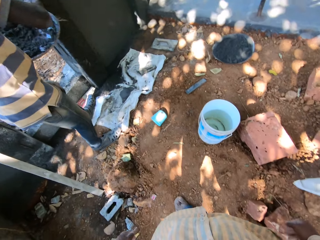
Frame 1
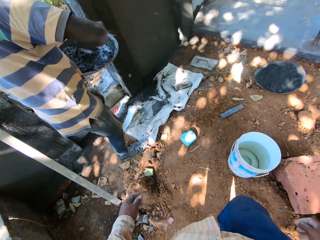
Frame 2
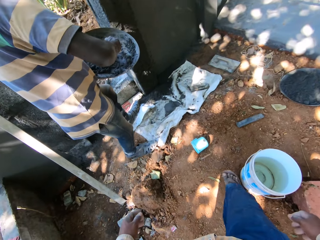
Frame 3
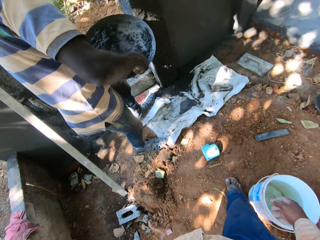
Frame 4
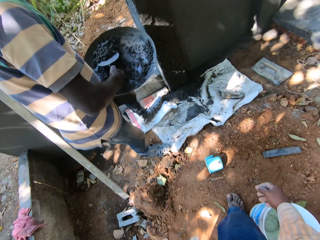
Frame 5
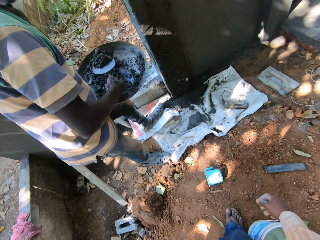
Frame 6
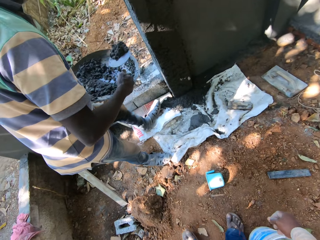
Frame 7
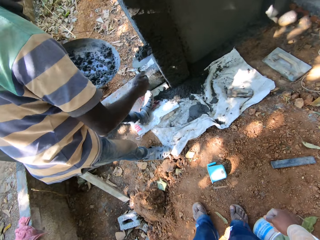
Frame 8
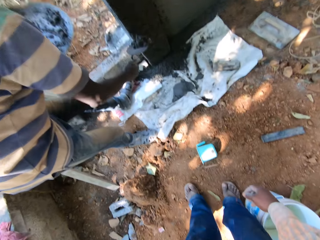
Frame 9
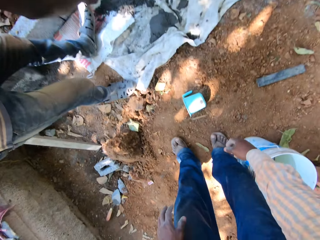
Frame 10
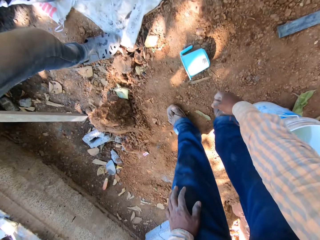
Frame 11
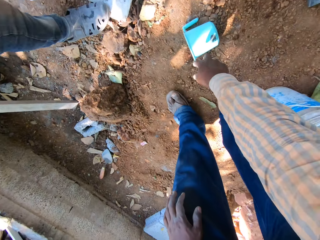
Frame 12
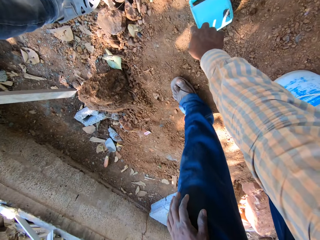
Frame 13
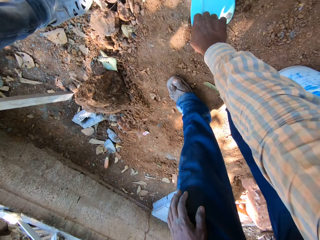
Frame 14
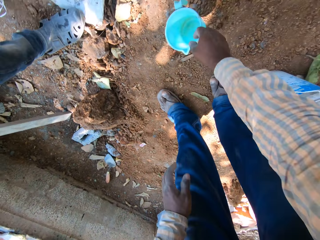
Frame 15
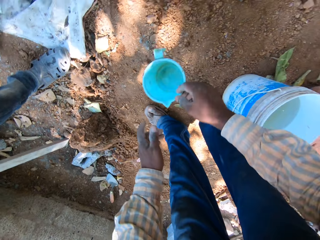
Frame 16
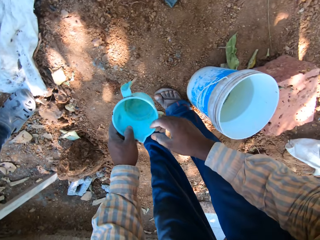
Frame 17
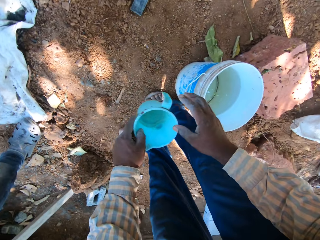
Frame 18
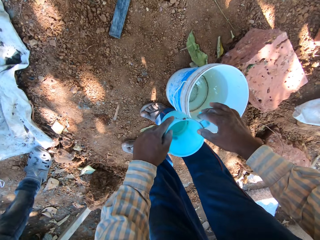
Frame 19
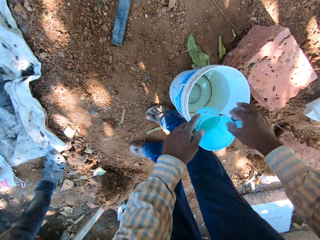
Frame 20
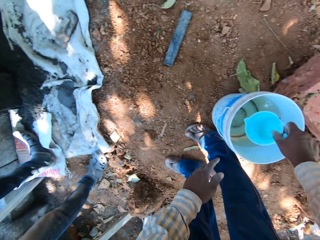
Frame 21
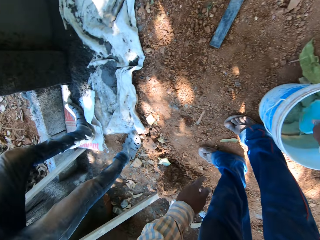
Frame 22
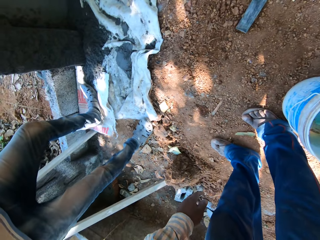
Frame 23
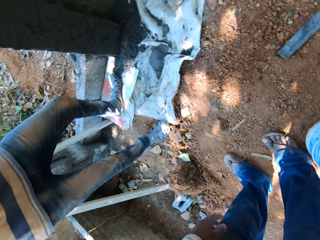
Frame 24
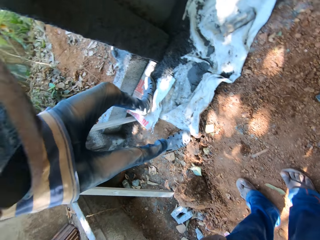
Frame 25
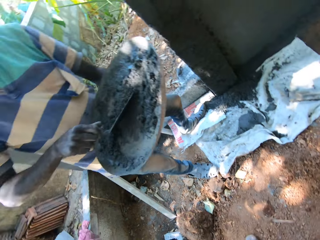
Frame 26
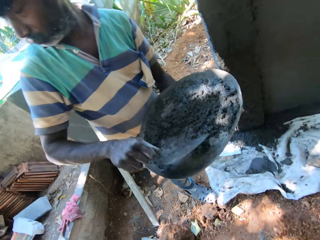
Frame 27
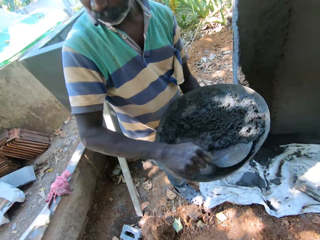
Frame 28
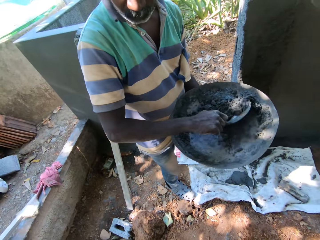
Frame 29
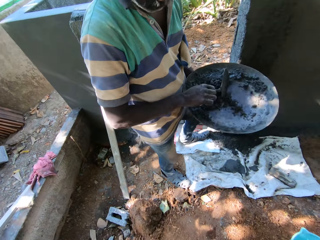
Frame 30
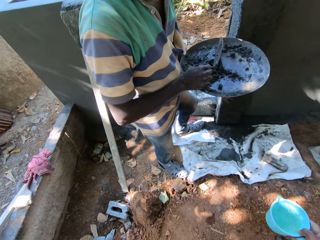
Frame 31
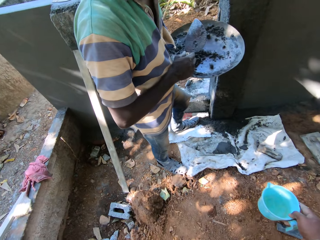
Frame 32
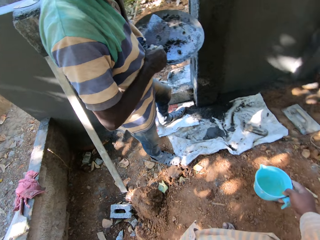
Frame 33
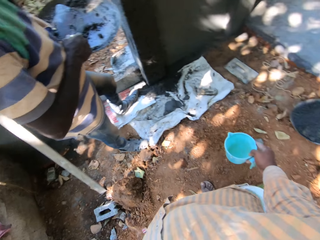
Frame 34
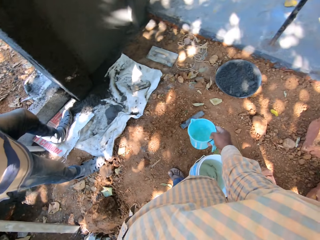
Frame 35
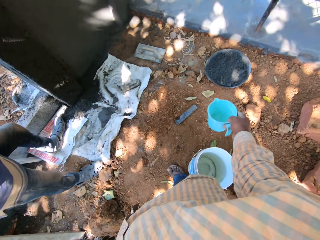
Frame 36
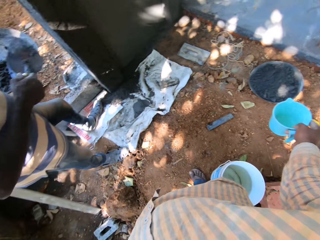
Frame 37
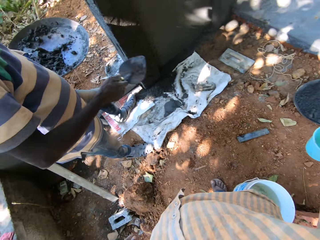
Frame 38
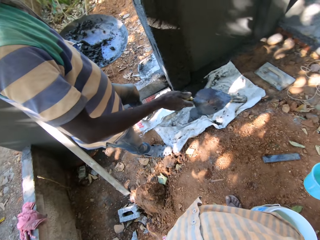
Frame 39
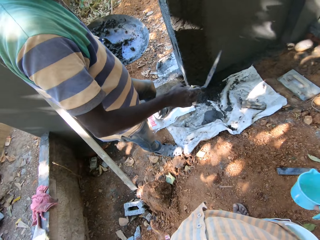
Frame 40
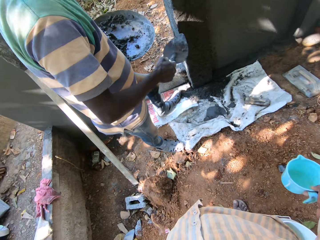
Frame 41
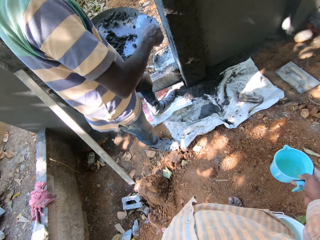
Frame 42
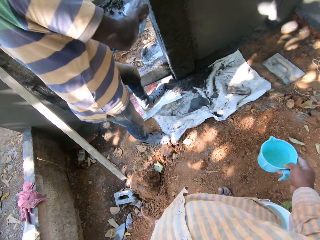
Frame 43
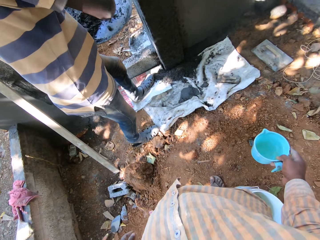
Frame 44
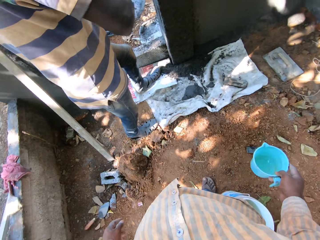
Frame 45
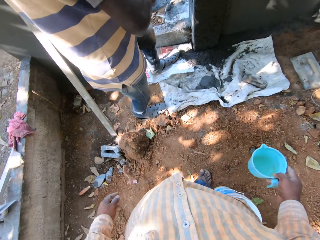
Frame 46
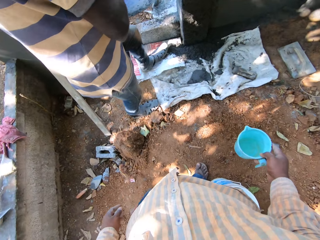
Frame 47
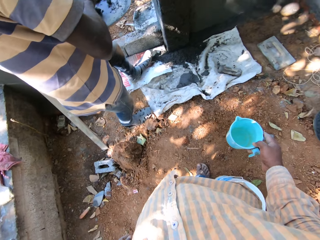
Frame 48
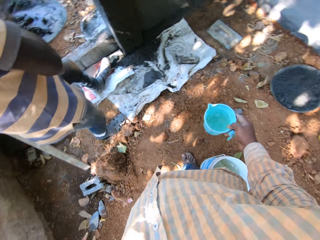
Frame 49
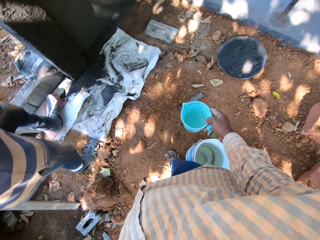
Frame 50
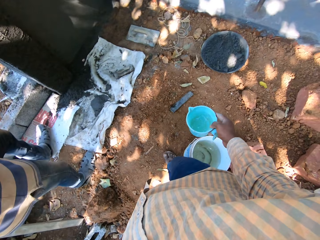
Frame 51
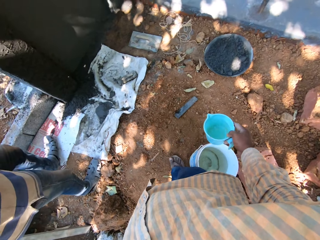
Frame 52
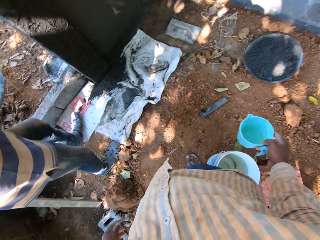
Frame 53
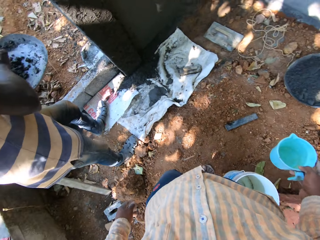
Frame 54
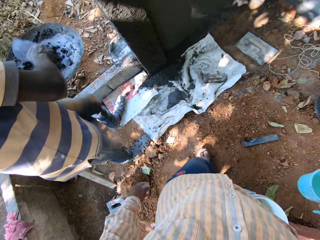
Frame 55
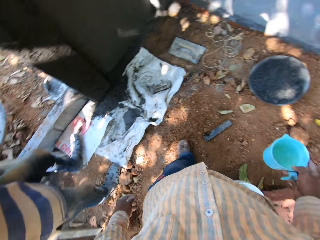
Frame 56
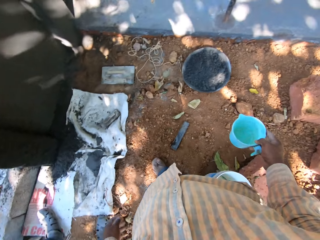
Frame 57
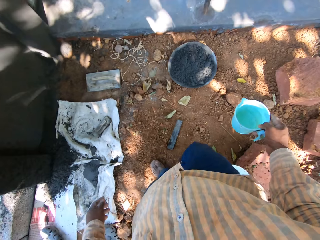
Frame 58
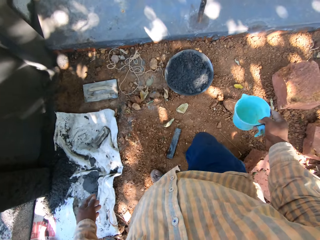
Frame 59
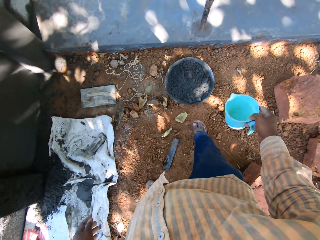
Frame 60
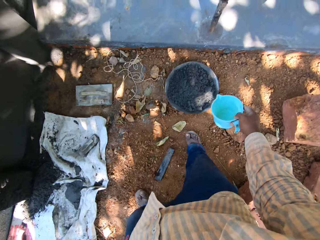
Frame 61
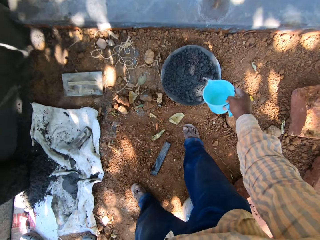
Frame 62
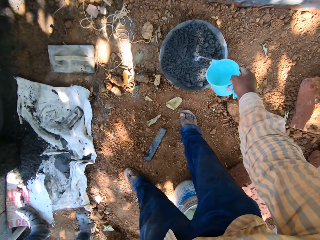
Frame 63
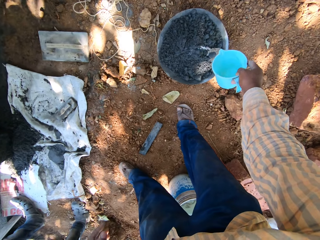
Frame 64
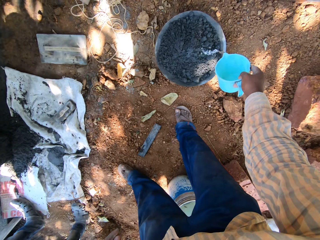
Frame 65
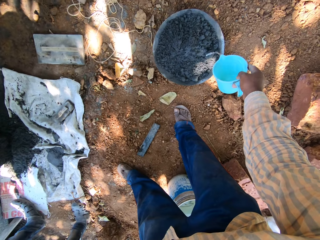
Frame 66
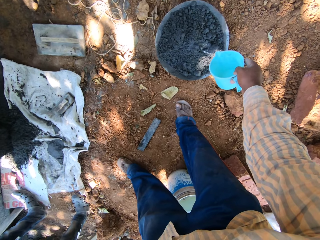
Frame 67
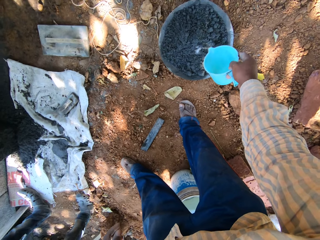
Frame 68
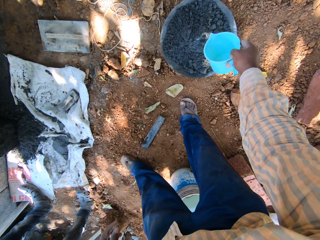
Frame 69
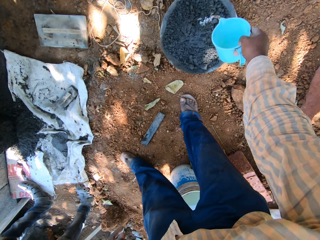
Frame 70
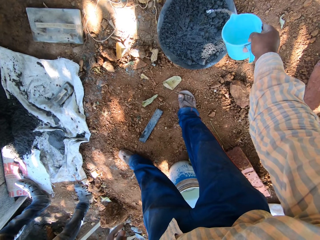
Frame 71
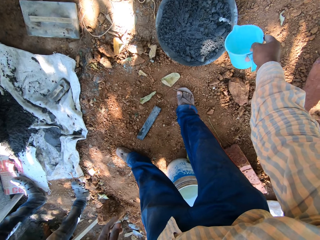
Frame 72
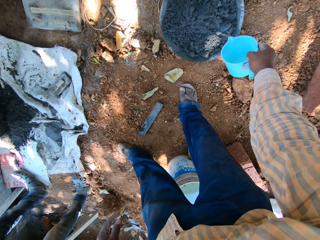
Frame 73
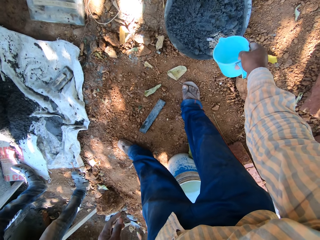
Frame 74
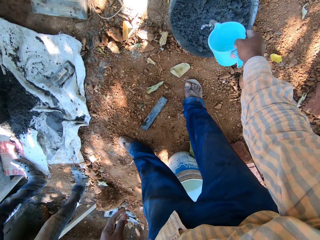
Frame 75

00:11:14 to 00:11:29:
The camera wearer picks up a cup from the floor with his right hand. He passes the cup from his right hand to his left hand. He passes the cup from his left hand to his right hand. He collects water. He dips the cup into a bucket of water with his right hand. He holds the cup with his right hand. A man mixes the mortar. The camera wearer pours water from the cup into the head pan of concrete with his right hand.

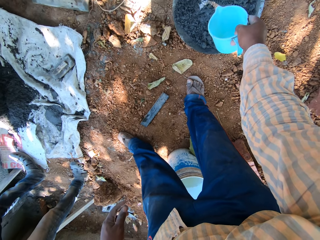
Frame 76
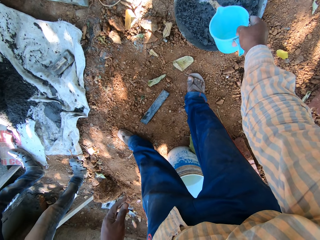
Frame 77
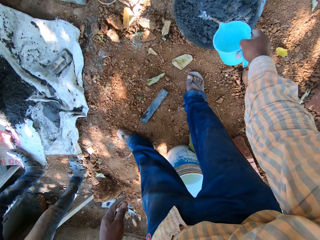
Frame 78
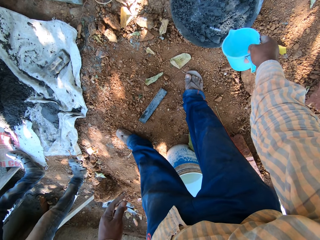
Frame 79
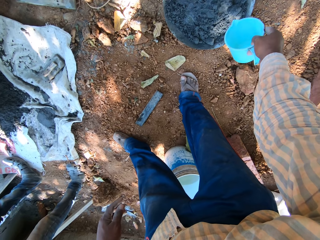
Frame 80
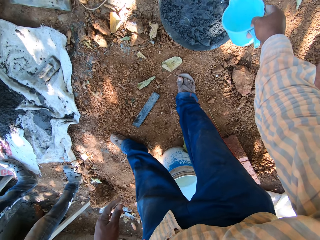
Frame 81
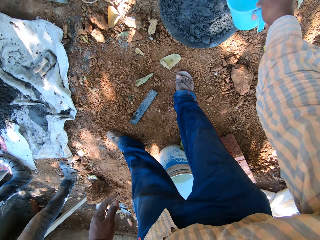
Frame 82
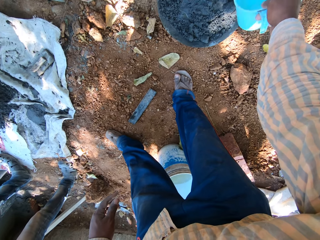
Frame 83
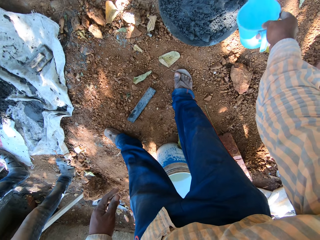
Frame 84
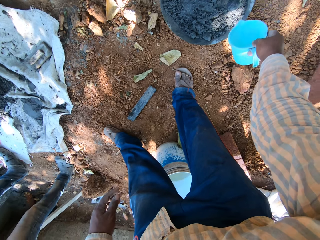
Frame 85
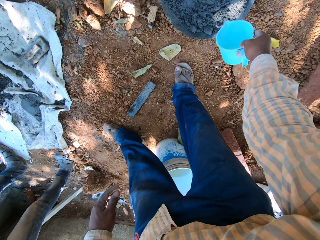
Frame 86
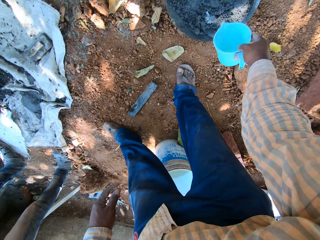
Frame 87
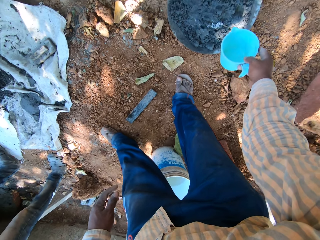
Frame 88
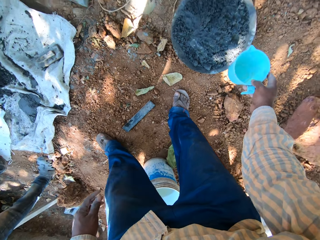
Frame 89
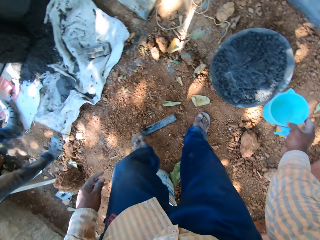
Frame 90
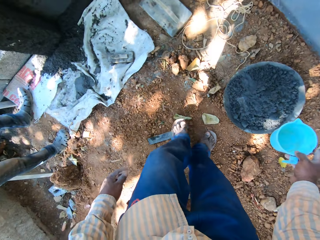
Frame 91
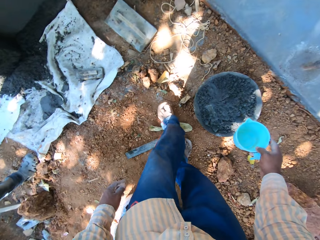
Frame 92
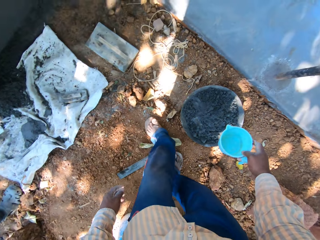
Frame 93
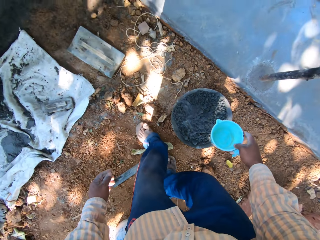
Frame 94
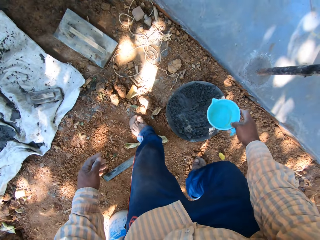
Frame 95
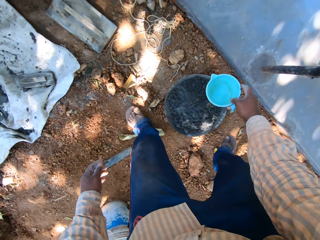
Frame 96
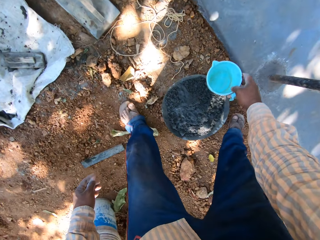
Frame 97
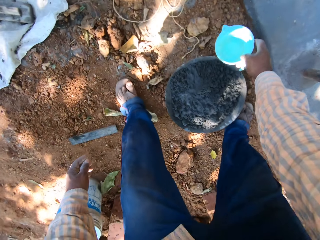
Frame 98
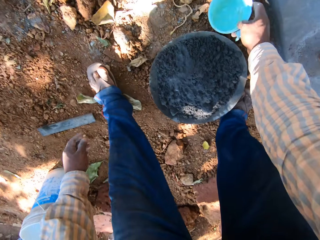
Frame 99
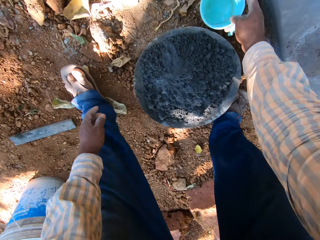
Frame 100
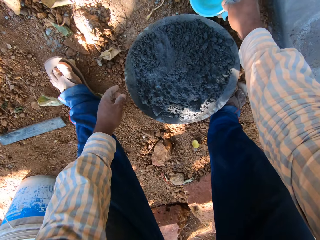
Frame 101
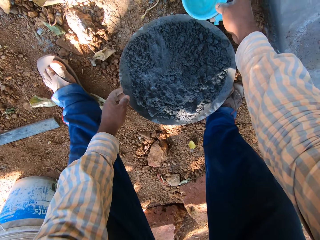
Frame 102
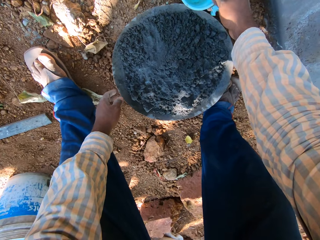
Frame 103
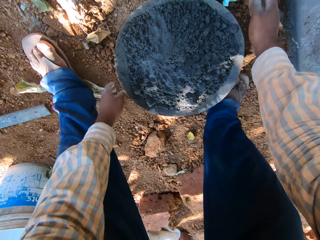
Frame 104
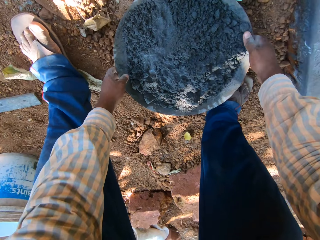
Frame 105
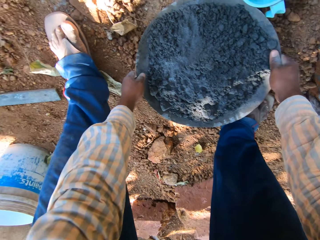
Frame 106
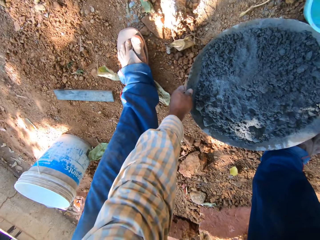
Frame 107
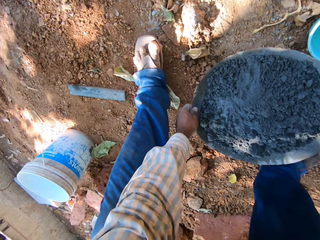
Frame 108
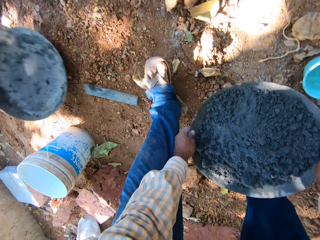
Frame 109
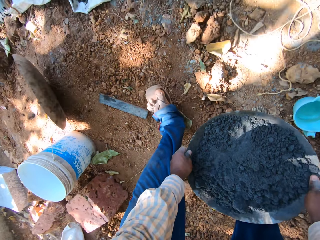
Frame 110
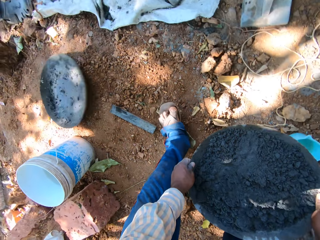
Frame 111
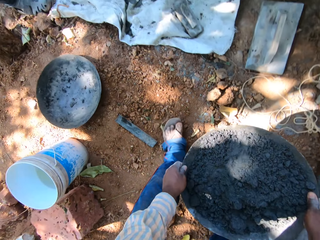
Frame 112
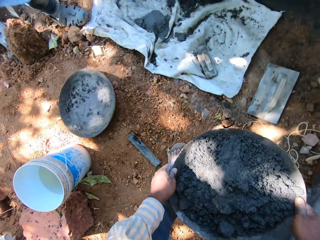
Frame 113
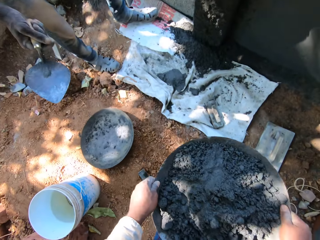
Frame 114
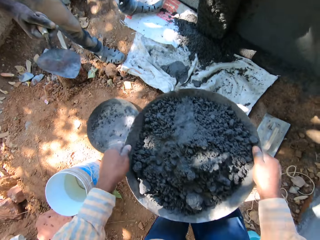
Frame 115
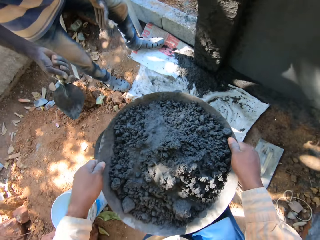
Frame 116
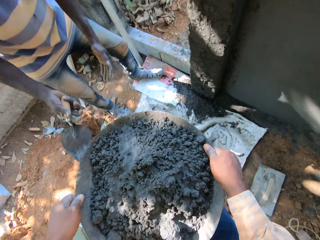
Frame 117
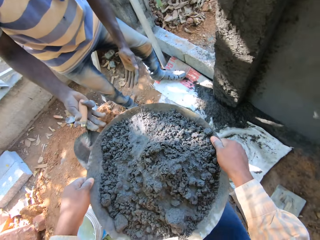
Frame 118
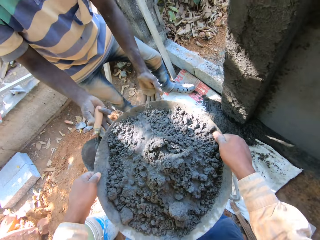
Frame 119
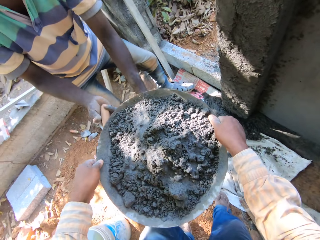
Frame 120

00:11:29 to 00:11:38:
The camera wearer drops the cup on the floor with his right hand. He lifts the head pan of concrete from the floor with both hands.
